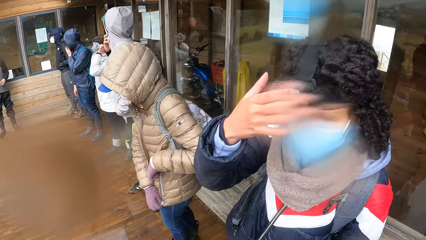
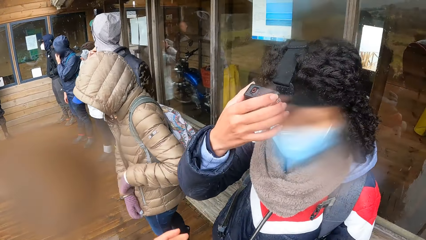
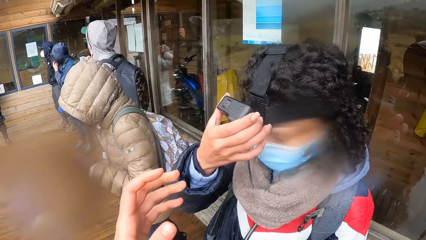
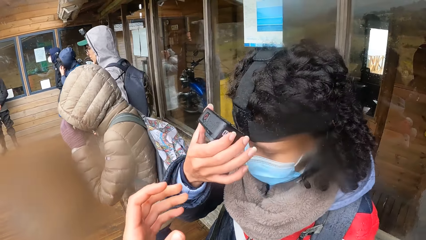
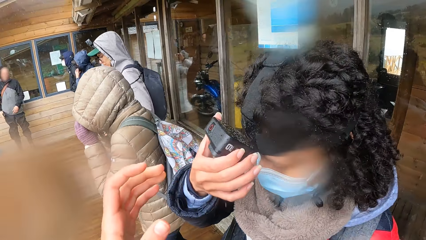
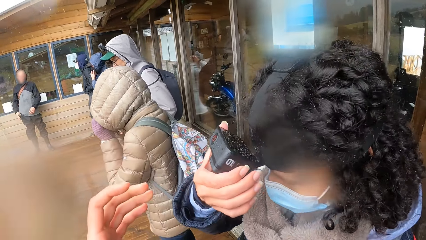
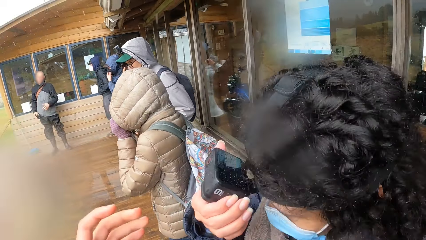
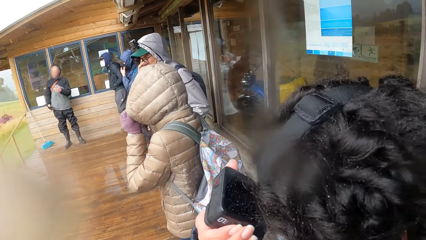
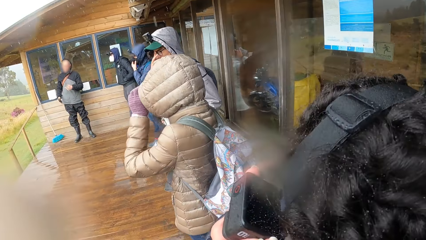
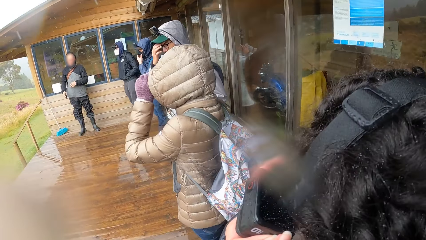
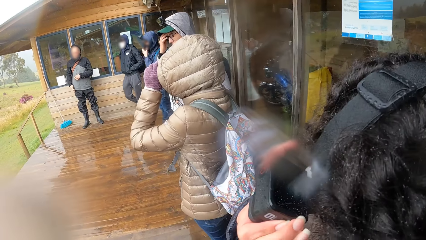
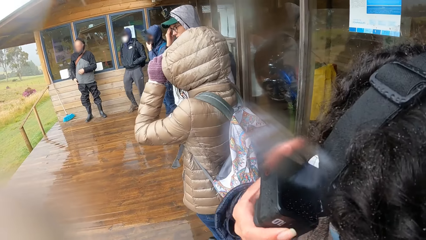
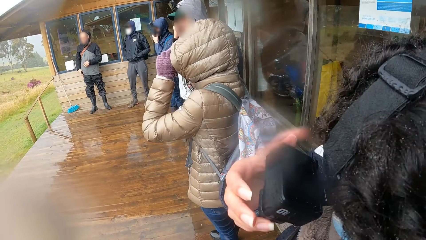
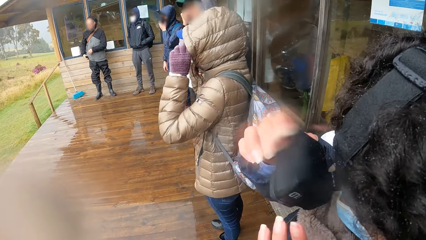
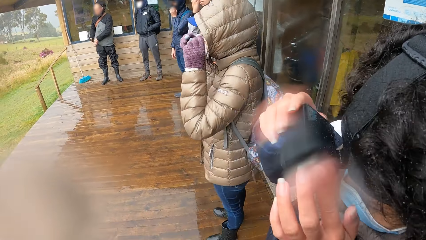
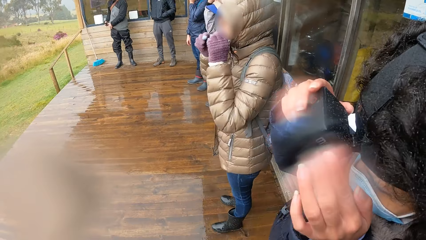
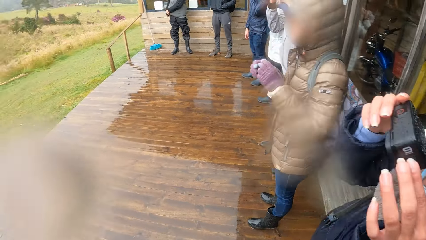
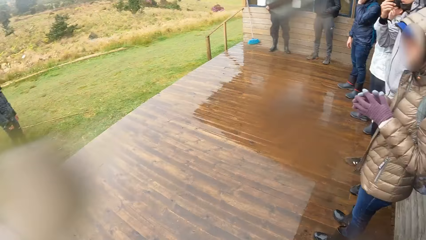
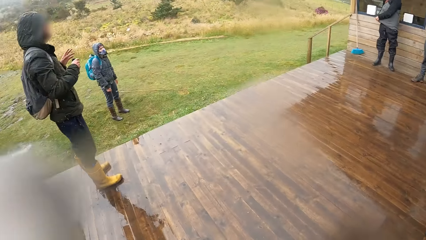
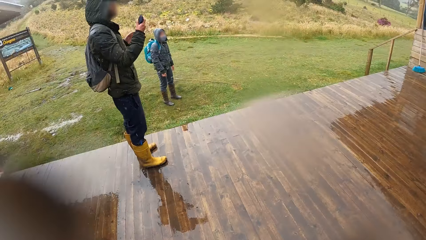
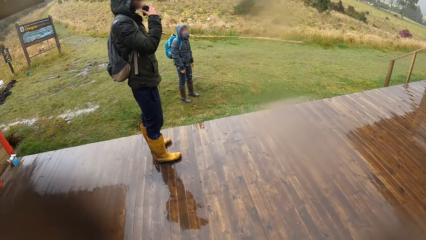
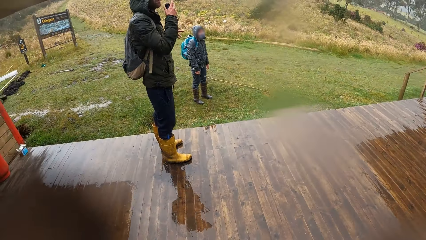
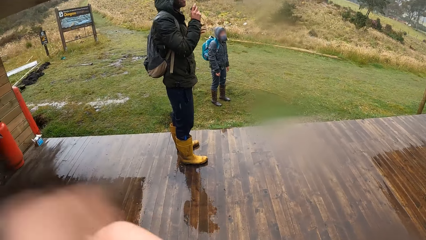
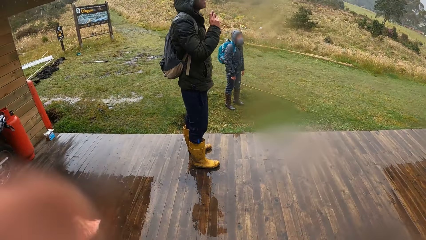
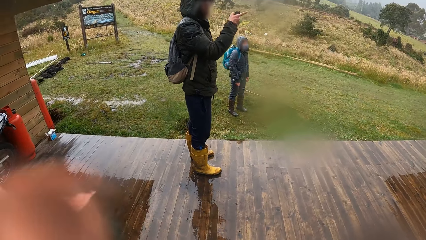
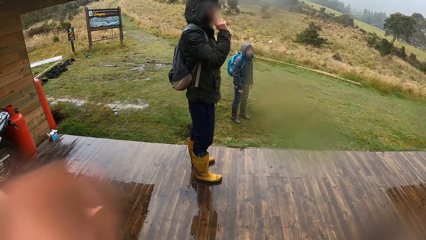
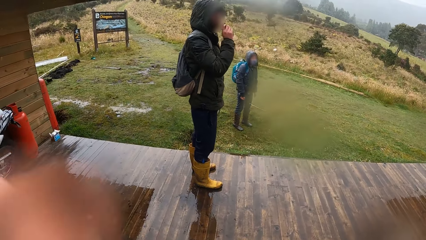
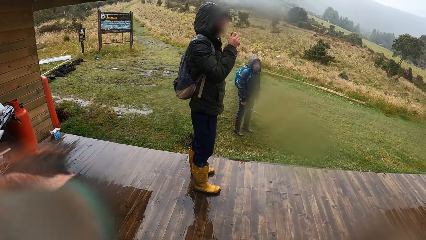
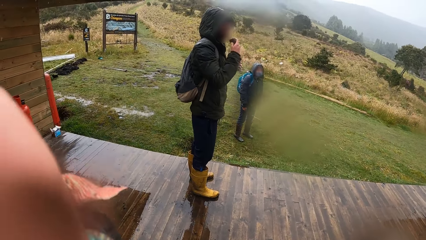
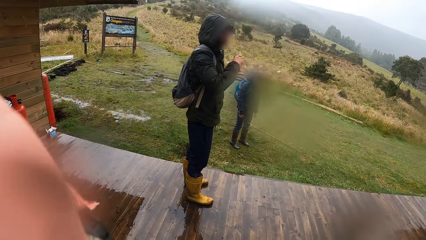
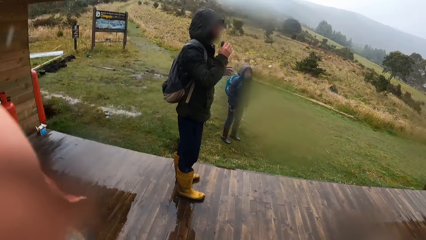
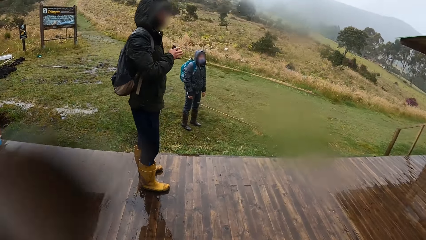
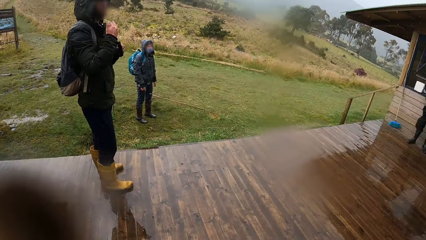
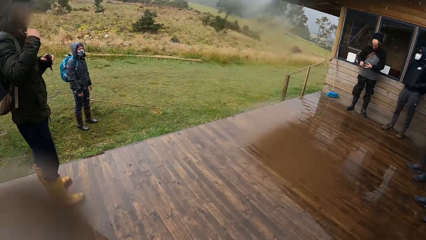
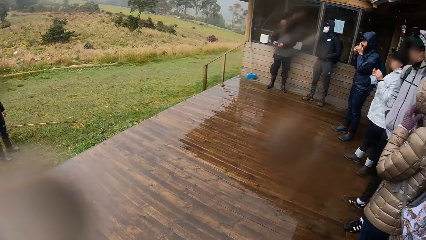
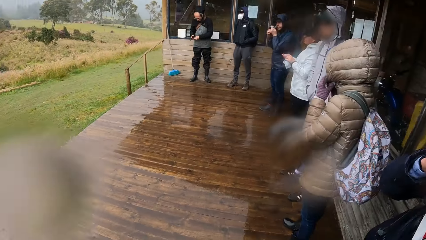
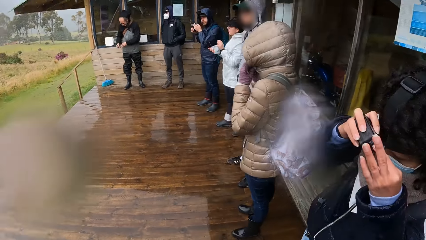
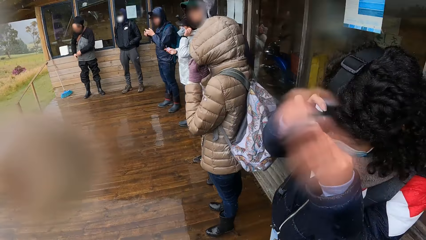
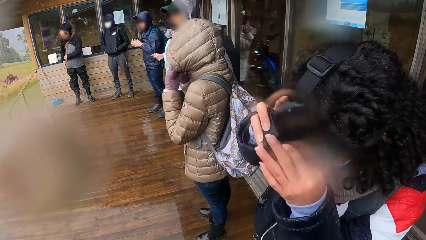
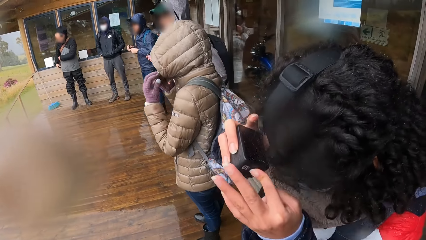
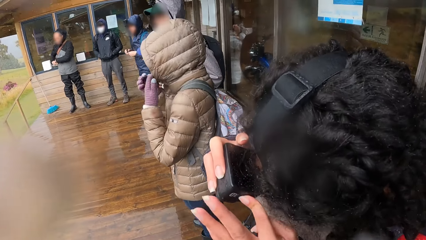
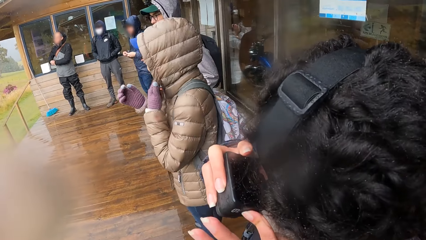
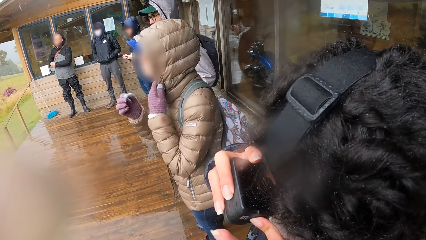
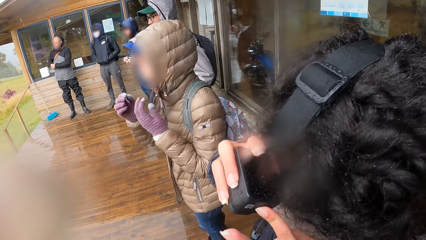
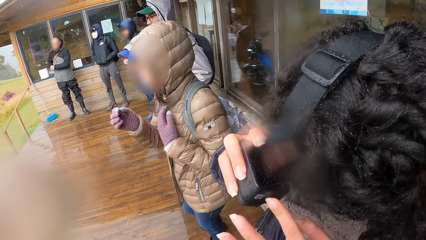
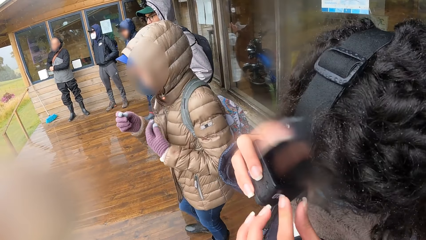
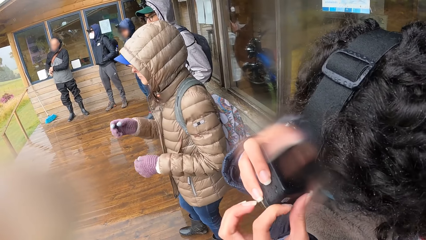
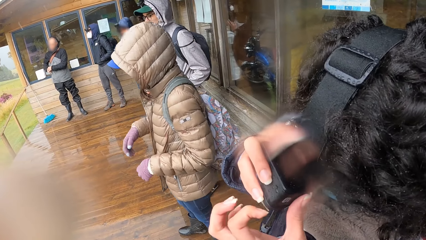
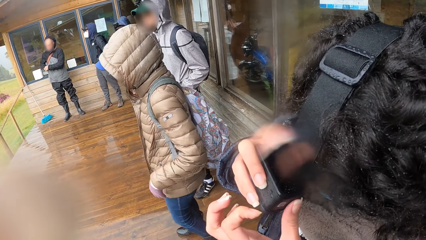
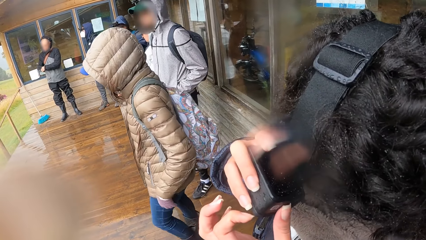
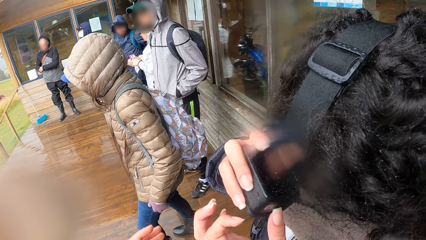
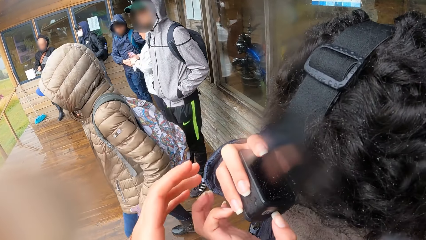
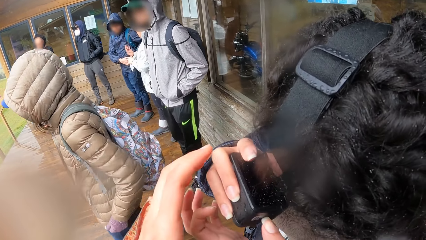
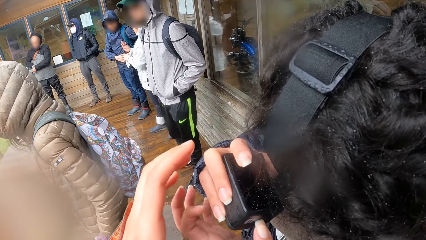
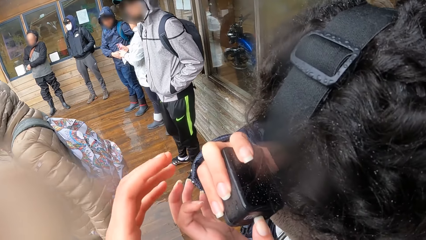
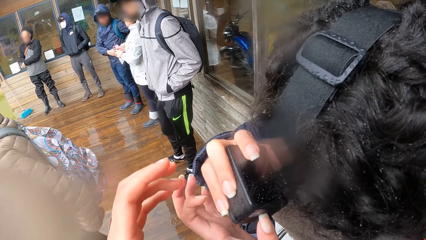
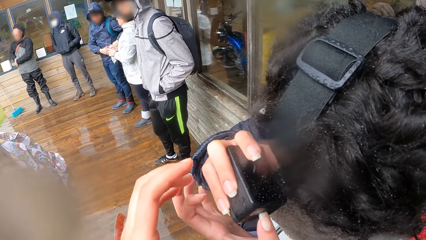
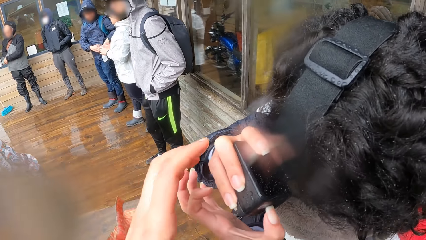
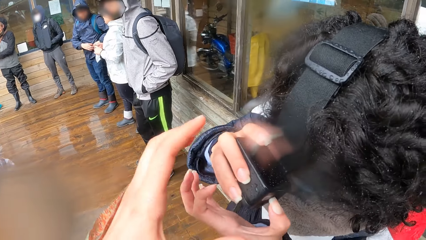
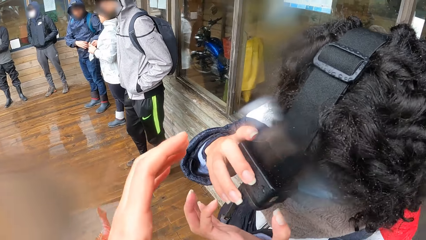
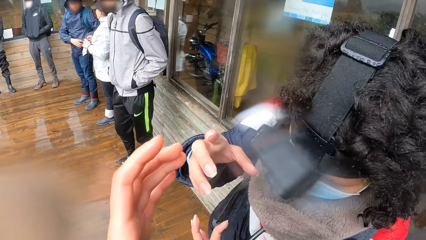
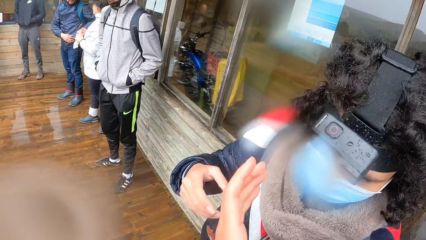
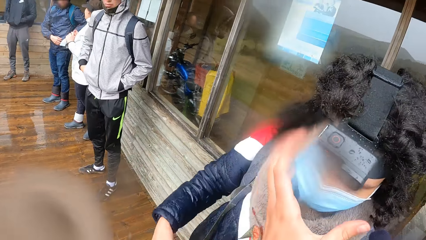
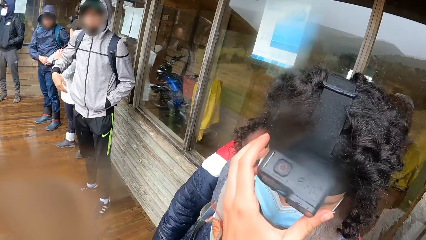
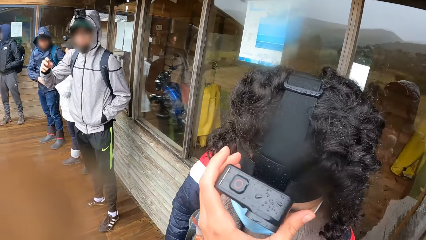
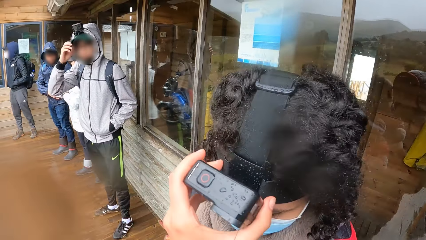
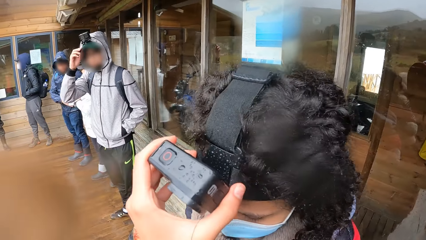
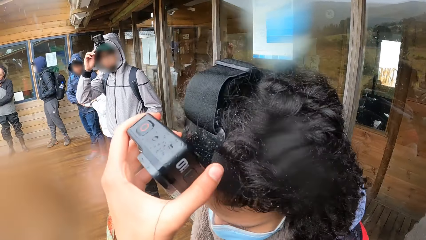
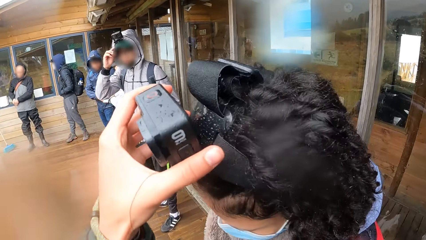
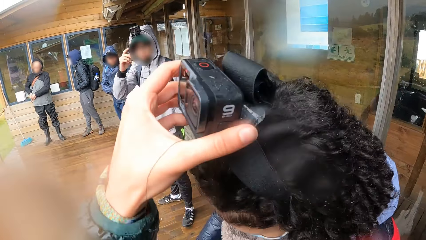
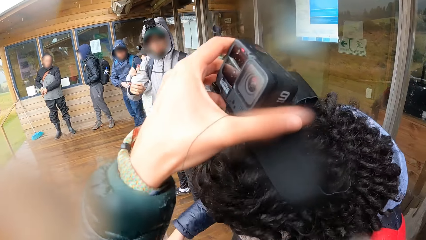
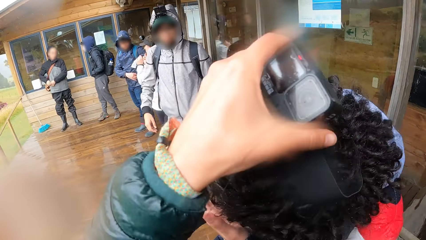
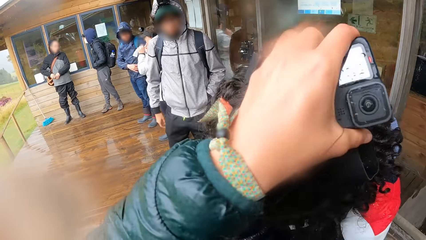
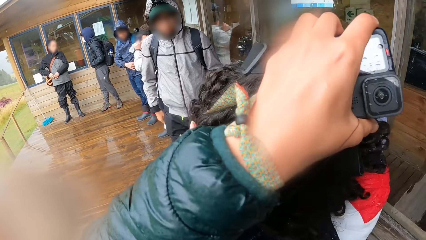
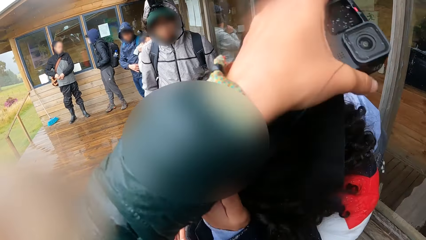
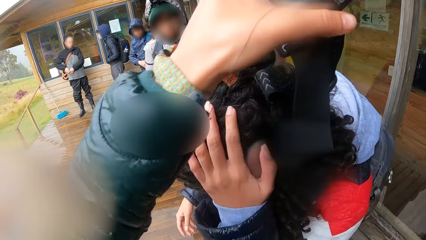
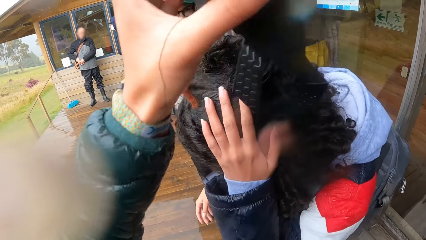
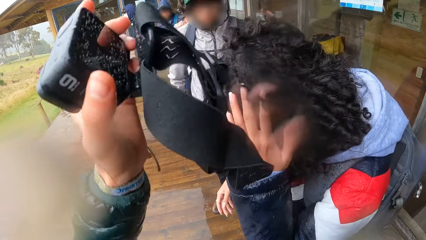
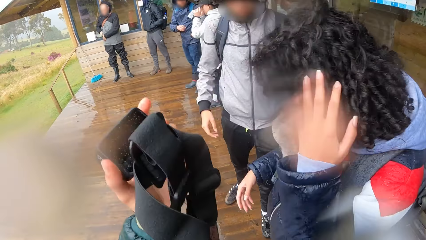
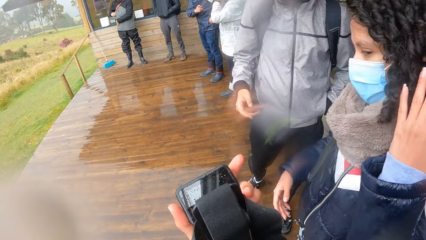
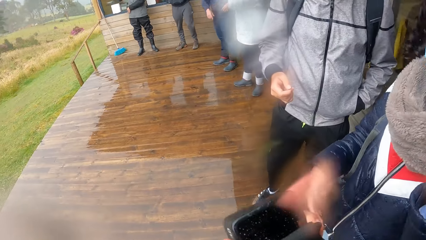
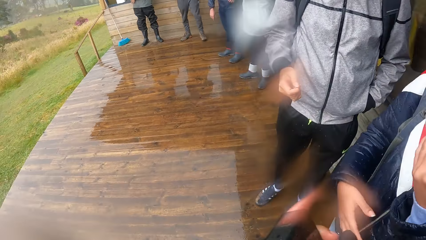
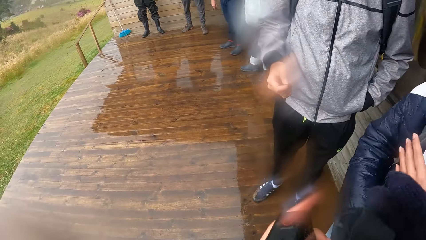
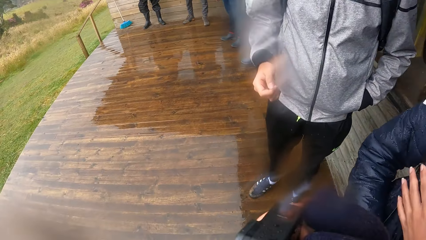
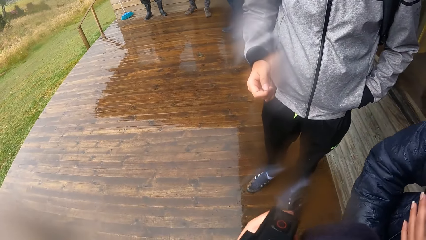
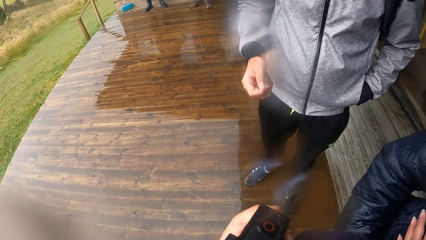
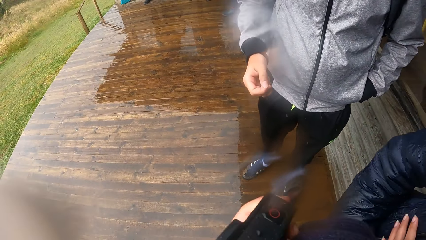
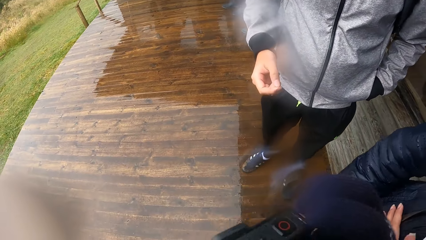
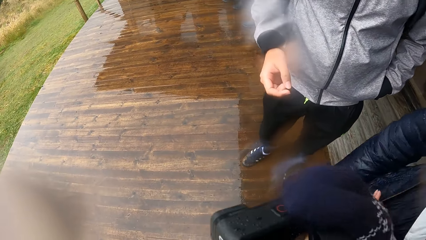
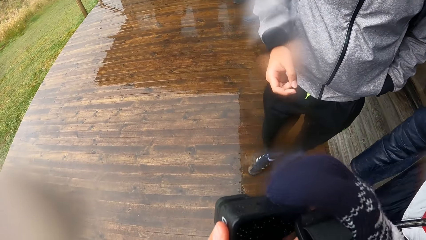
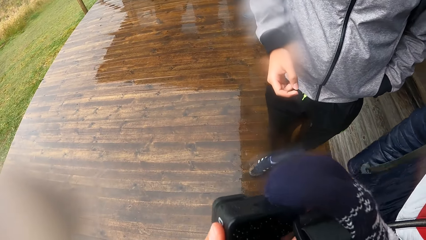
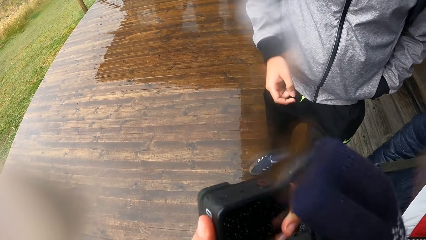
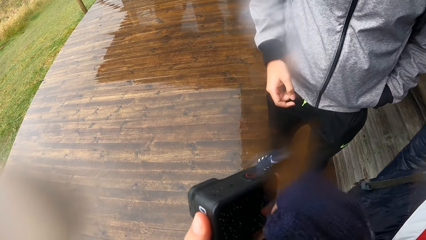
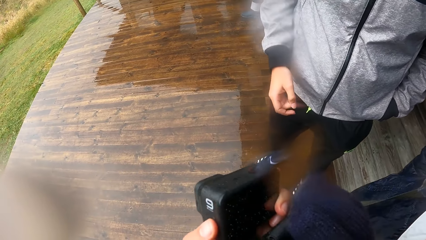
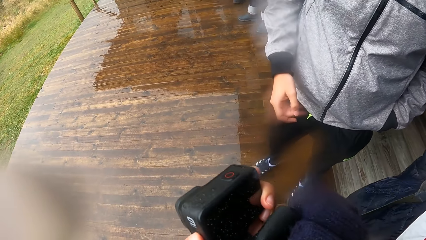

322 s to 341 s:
A woman adjusts the camera. The woman holds the camera on her head with her right hand. The camera wearer looks around. The woman adjusts the camera on her head with both hands. The camera wearer removes the camera from the woman's head with his left hand. The woman touches her hair with her left hand. The camera wearer fixes the camera. The woman places her left hand on her chest and drops her left hand from her chest. The camera wearer holds the camera with his right hand.
